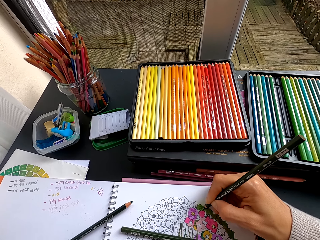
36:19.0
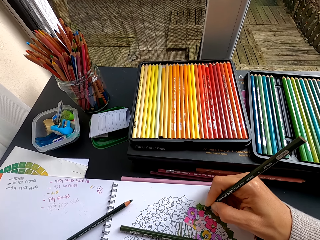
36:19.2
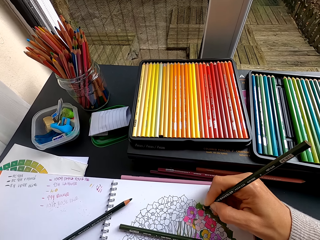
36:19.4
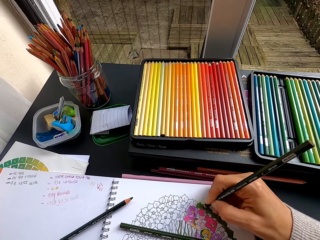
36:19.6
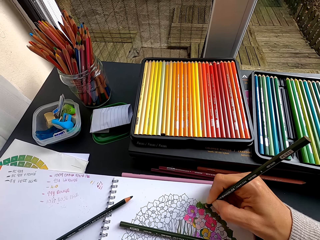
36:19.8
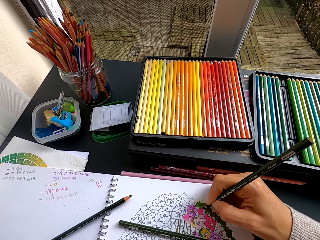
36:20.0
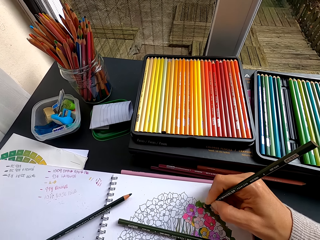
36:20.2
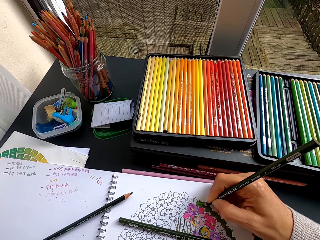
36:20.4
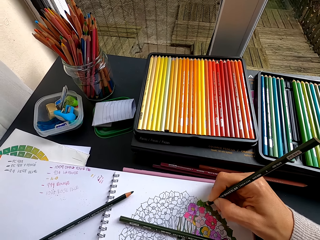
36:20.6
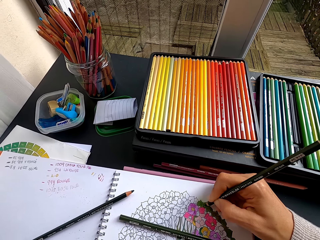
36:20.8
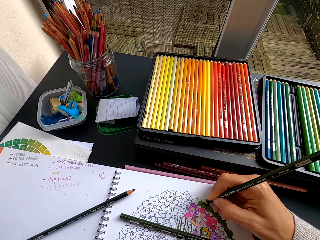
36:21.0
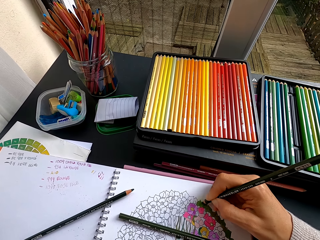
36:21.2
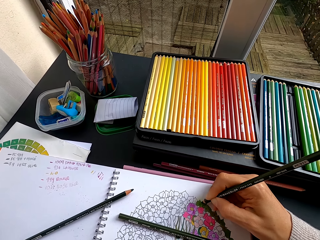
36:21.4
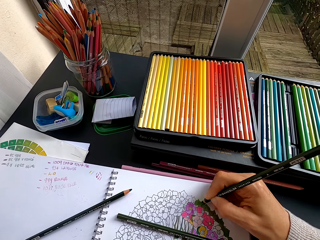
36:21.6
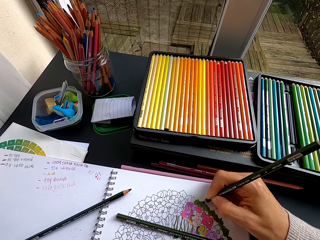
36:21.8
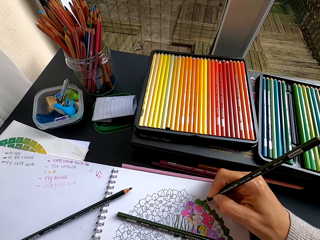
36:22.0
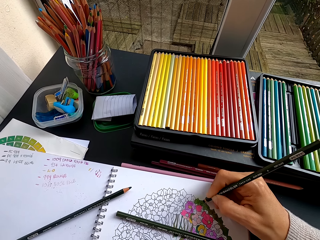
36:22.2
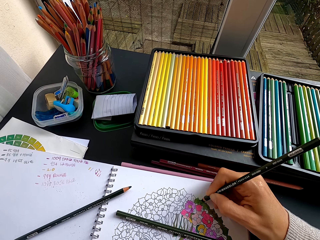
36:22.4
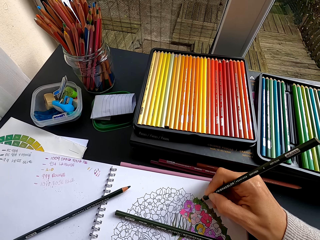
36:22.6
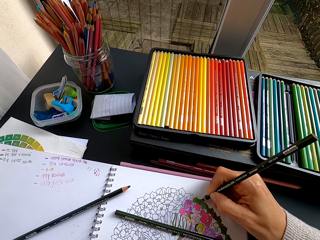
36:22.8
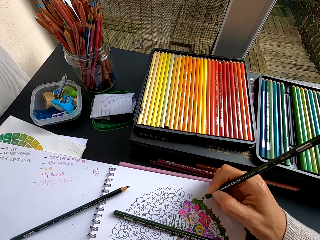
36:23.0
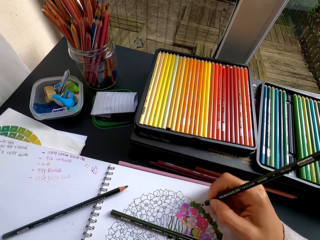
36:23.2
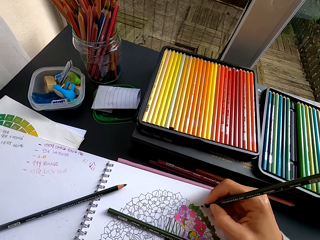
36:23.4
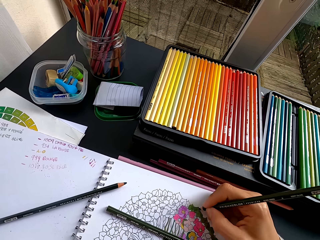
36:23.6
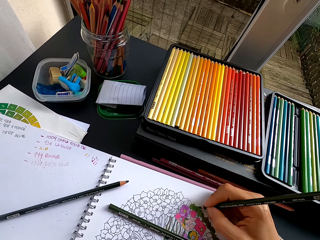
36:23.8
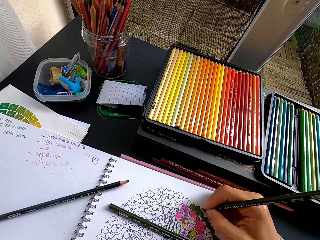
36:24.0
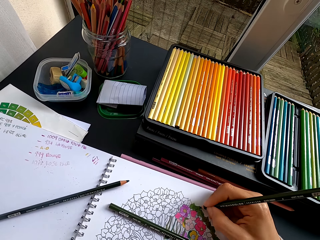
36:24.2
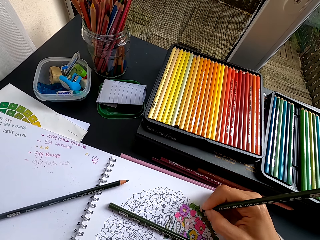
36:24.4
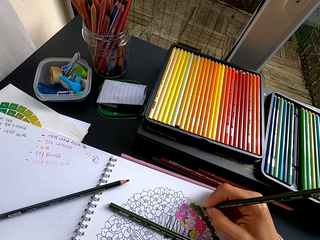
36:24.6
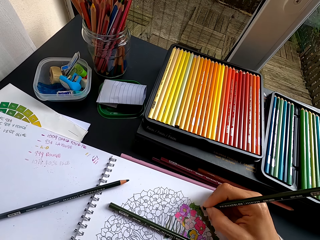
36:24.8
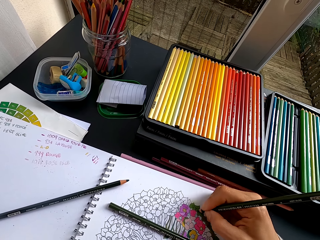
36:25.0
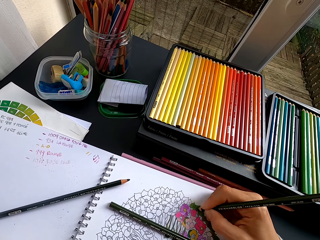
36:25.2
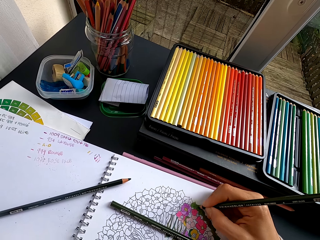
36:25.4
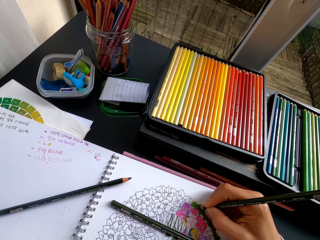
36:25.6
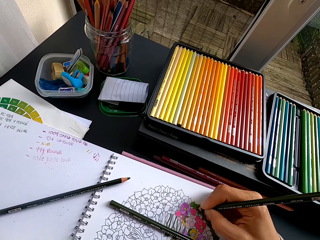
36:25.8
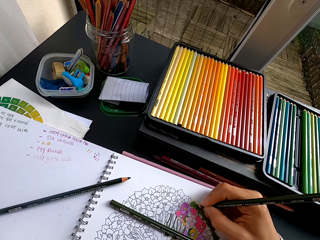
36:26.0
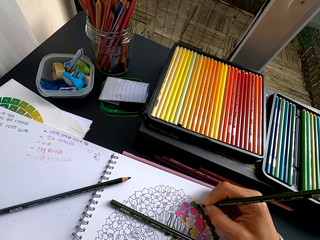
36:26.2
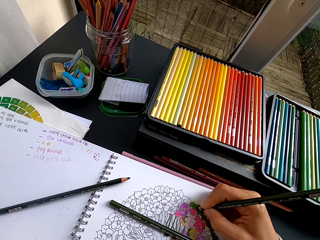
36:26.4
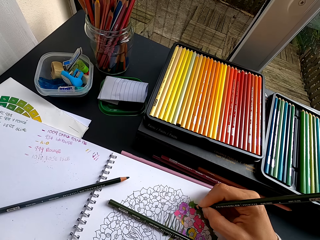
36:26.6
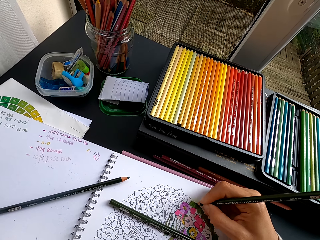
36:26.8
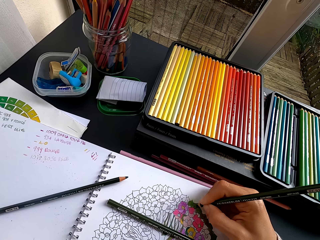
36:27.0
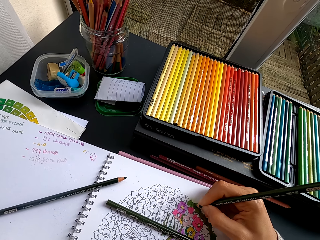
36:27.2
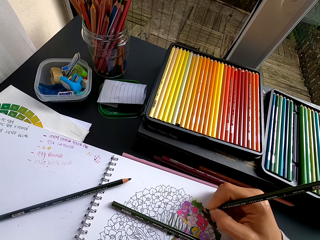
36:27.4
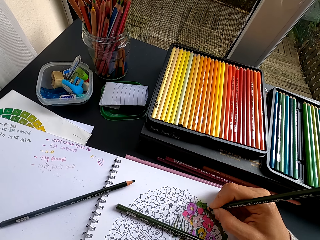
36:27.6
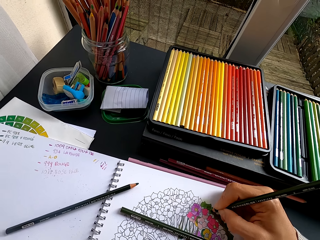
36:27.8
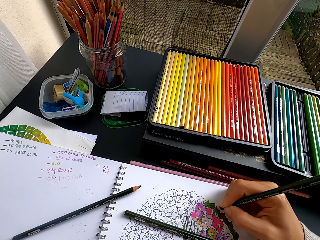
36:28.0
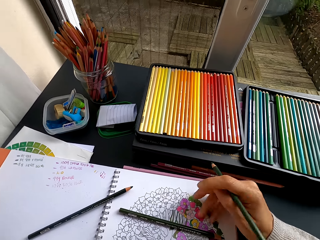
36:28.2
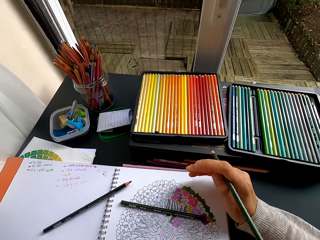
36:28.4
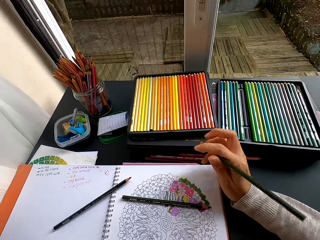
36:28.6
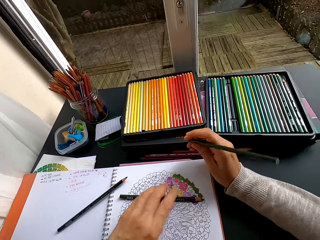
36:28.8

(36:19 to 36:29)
The camera wearer wipes the chaff from the drawing book.

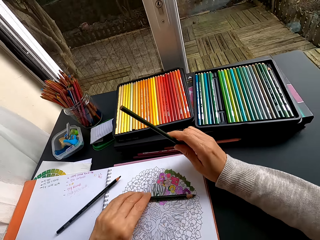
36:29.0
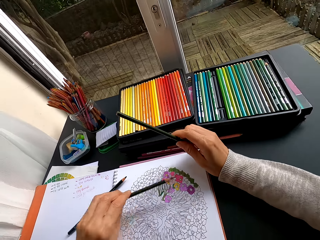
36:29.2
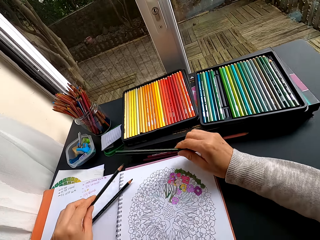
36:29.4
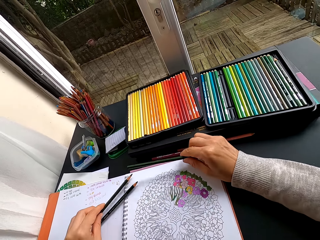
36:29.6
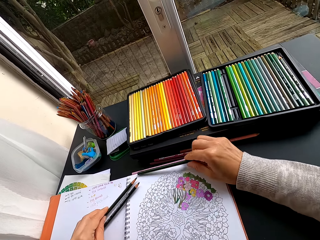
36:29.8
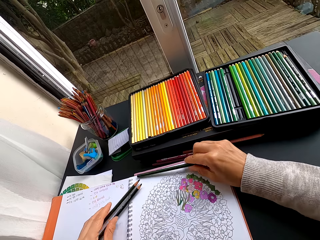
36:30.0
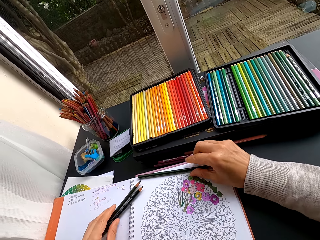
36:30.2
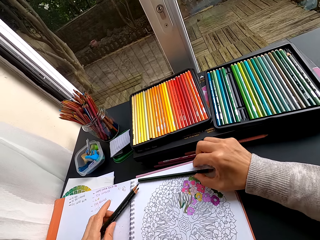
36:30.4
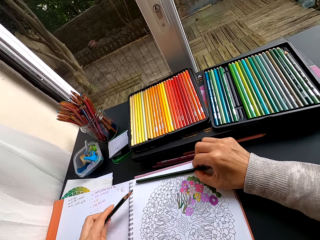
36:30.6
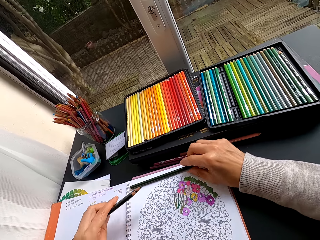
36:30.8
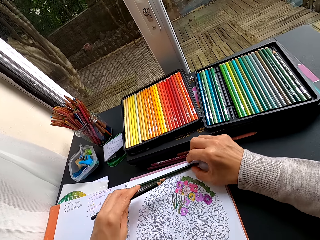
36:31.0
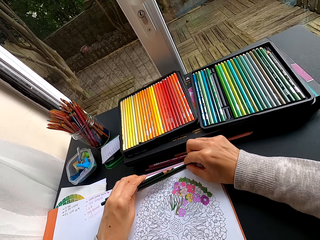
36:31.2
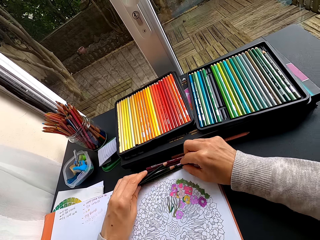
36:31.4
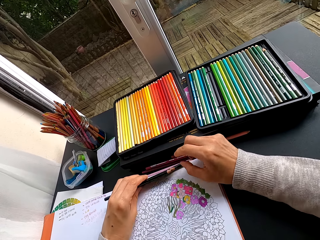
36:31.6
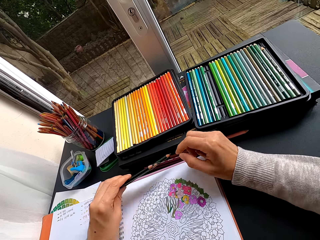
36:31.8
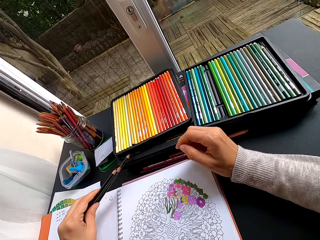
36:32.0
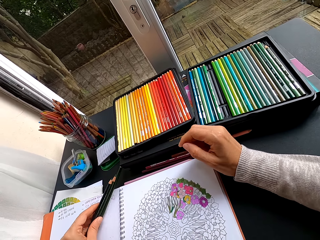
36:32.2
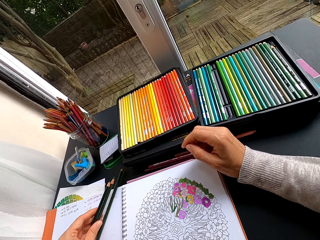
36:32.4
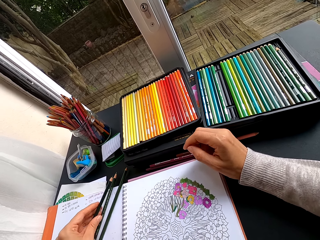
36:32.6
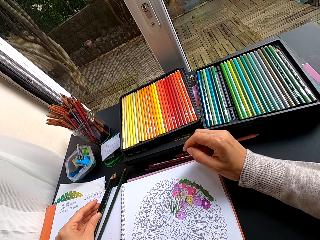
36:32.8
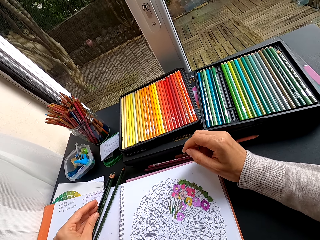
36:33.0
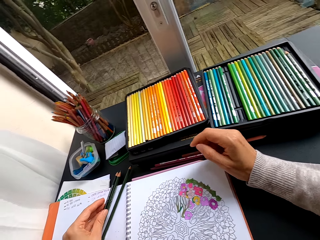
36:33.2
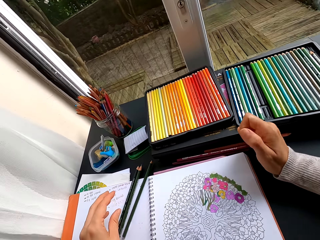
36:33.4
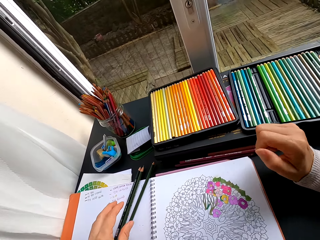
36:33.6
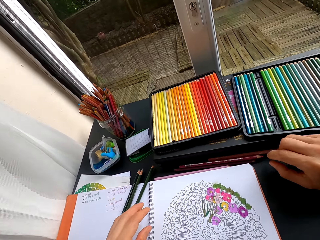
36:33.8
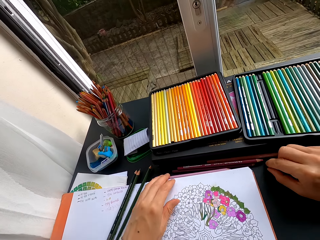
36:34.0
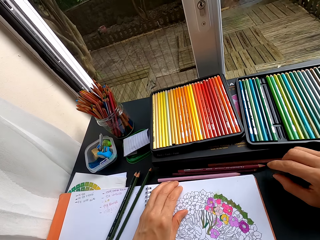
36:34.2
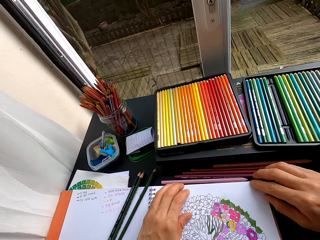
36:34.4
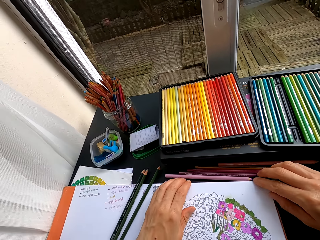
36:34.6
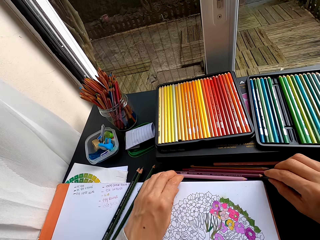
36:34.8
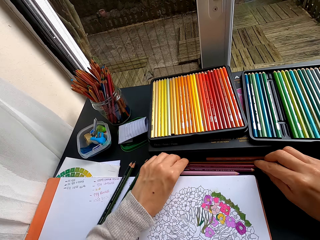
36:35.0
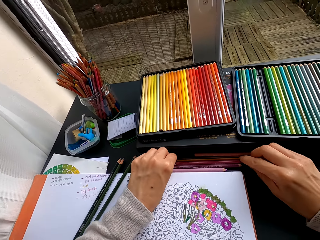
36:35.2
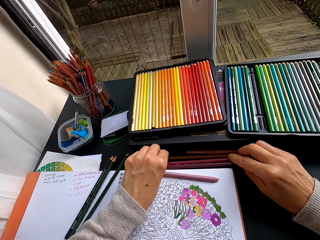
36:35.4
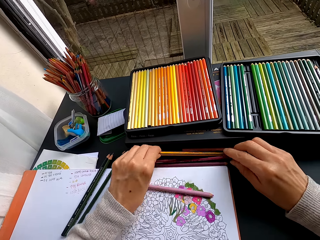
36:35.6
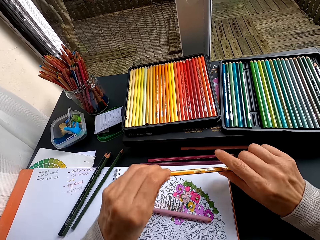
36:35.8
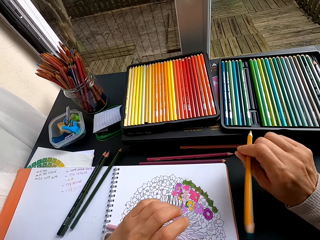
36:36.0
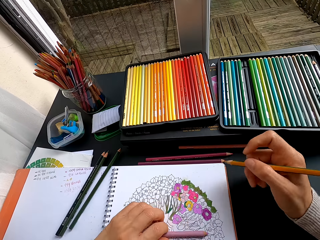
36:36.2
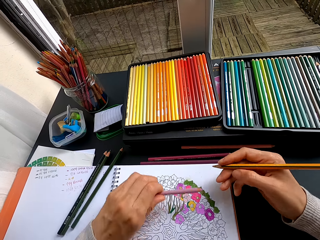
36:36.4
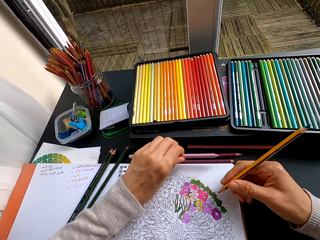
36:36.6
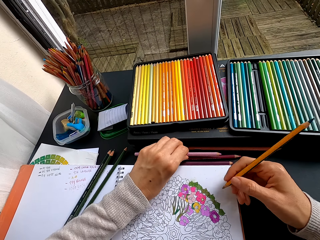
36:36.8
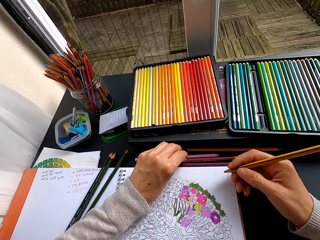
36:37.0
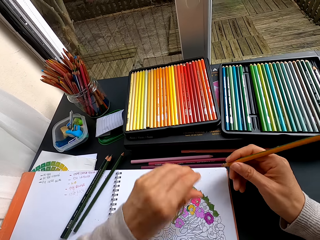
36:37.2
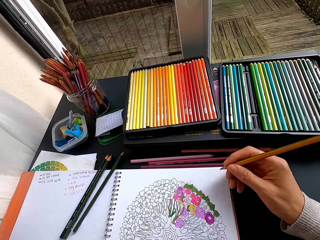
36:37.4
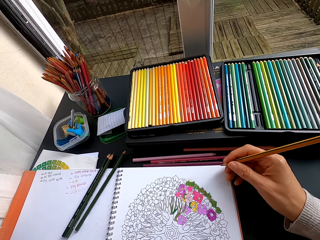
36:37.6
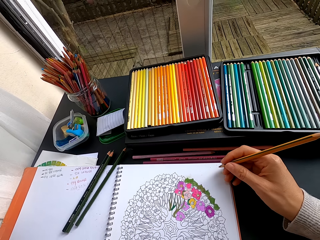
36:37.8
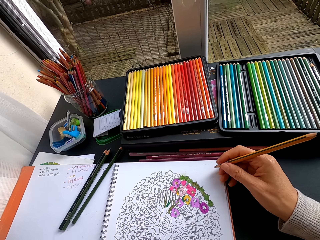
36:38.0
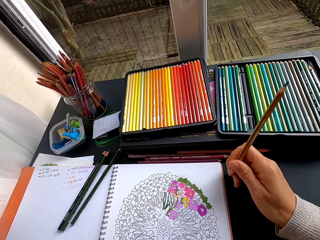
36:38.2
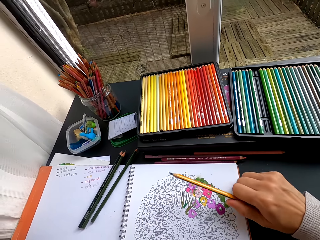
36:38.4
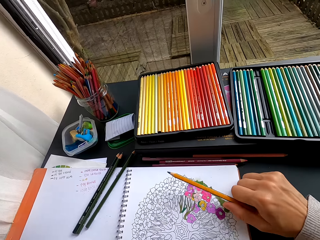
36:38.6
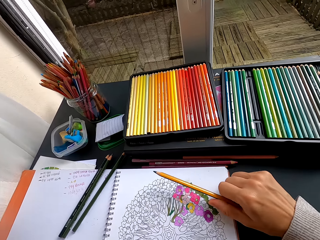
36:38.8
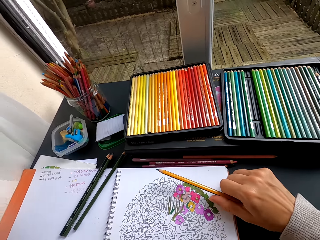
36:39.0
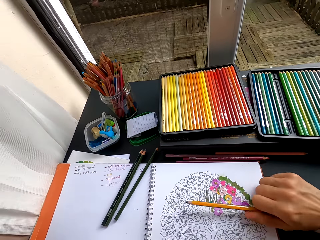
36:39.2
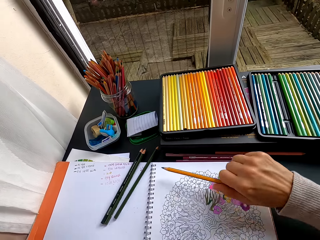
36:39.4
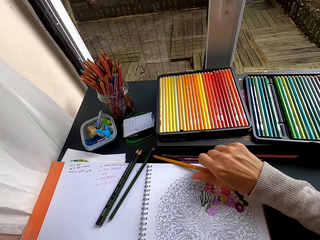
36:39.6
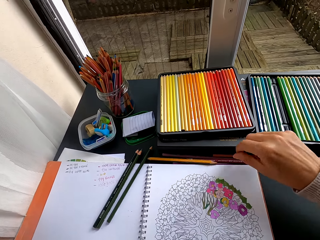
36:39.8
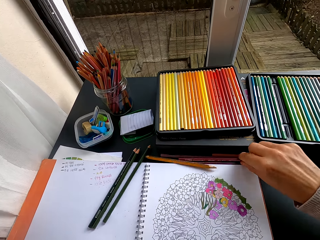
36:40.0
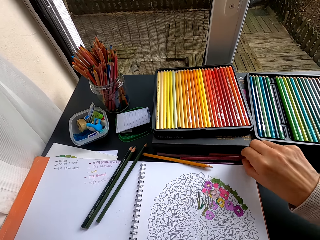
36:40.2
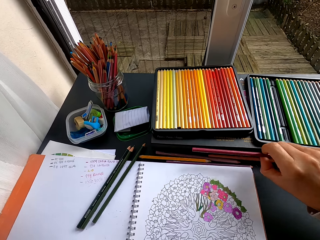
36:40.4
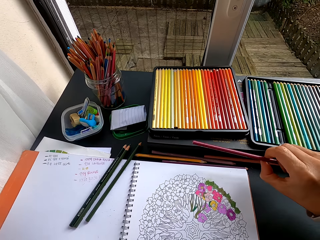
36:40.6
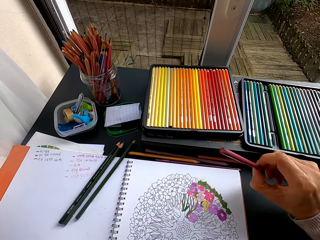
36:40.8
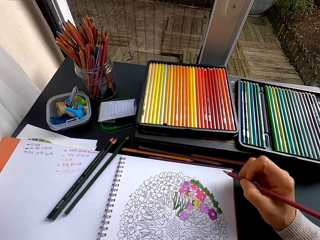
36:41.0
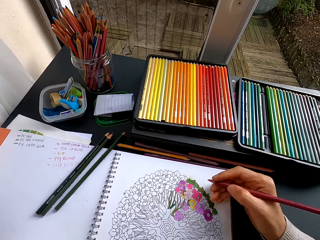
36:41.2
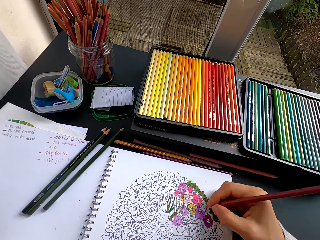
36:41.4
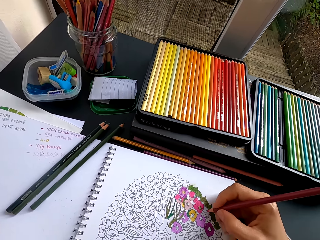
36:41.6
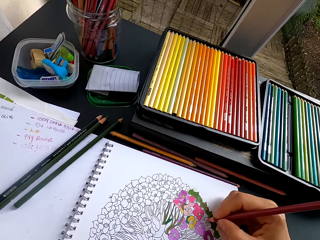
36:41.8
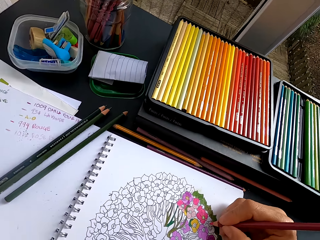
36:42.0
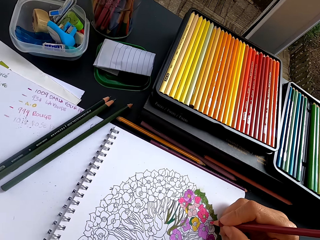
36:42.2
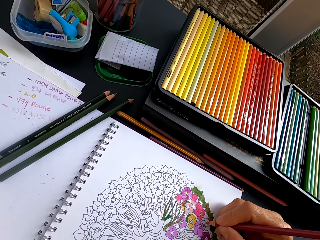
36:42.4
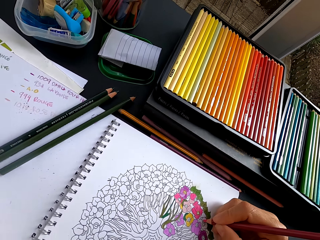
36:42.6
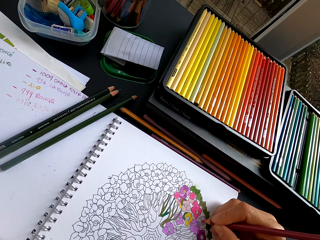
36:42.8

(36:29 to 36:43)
The camera wearer picks the pencil crayon from the drawing book. They place the pencil crayon on the drawing book. They collect the crayon. They put the pencil crayons aside. They pick the pencil crayon from the table. They pick the crayon. They drop the crayon. They move the drawing book. They place the pencil crayon on the table. They pick the pencil crayon from the table. They color the image with the crayon.
